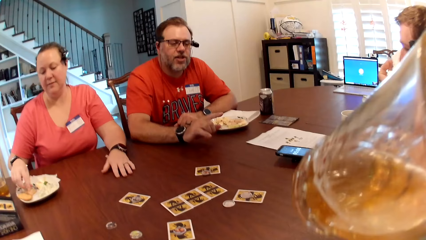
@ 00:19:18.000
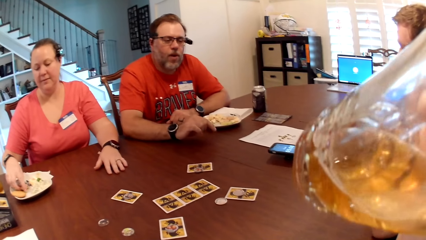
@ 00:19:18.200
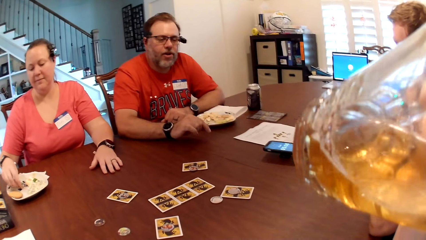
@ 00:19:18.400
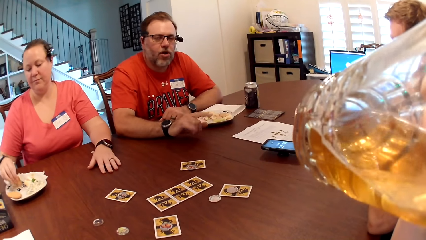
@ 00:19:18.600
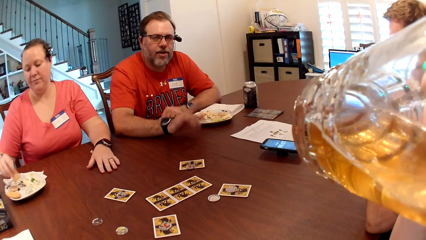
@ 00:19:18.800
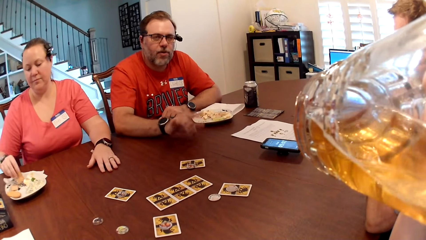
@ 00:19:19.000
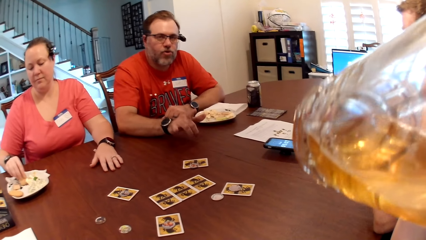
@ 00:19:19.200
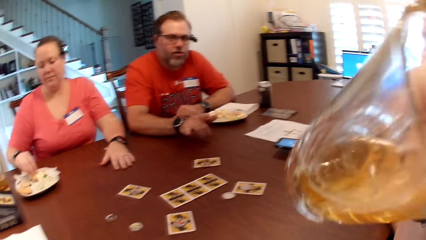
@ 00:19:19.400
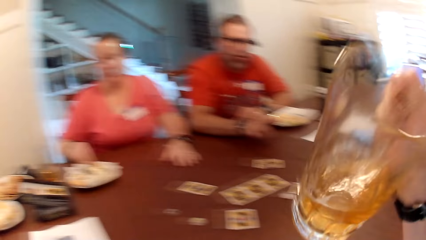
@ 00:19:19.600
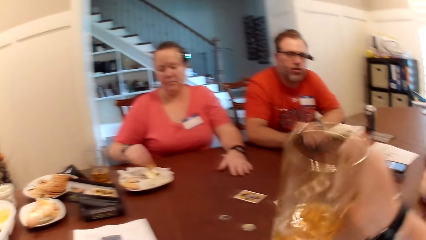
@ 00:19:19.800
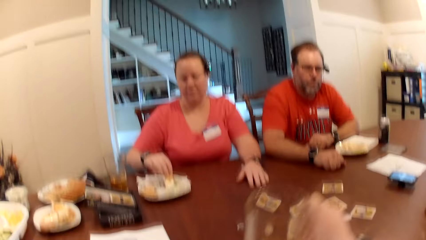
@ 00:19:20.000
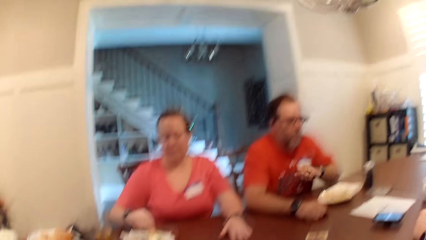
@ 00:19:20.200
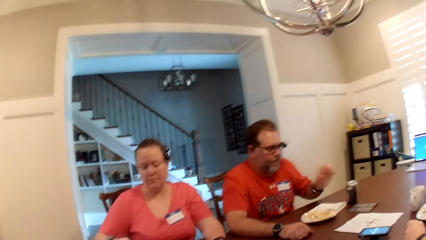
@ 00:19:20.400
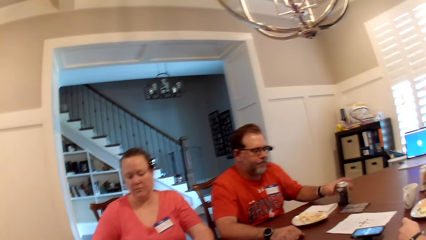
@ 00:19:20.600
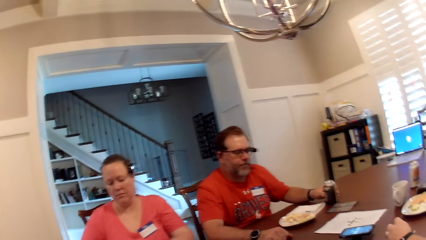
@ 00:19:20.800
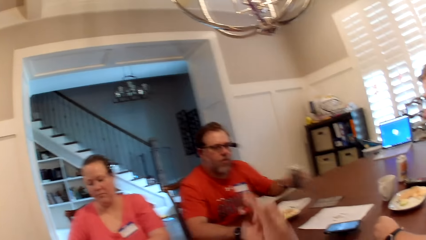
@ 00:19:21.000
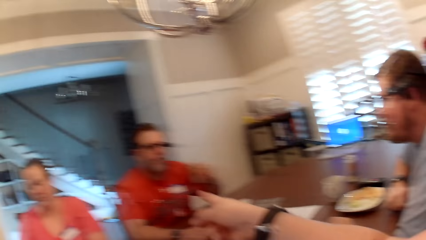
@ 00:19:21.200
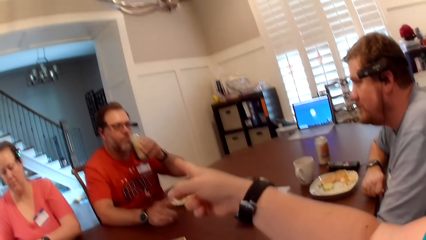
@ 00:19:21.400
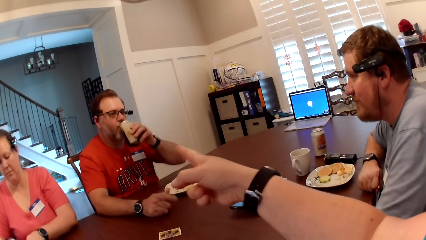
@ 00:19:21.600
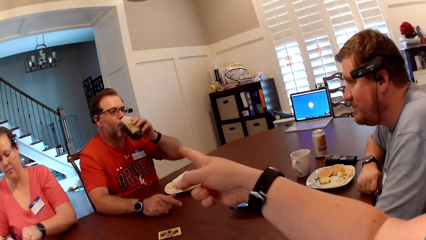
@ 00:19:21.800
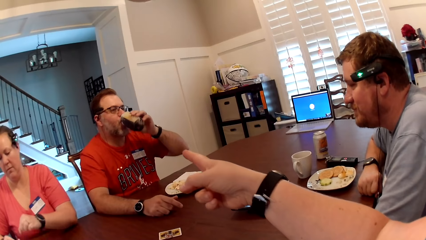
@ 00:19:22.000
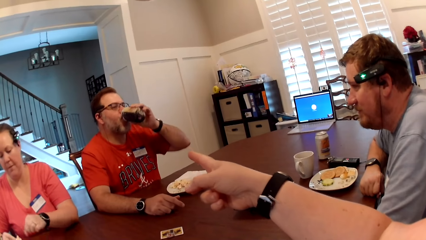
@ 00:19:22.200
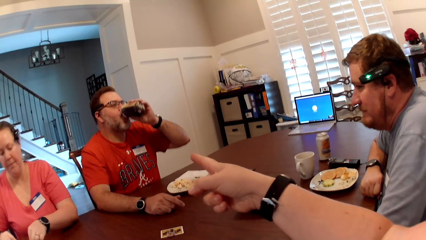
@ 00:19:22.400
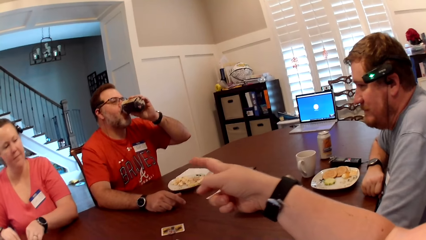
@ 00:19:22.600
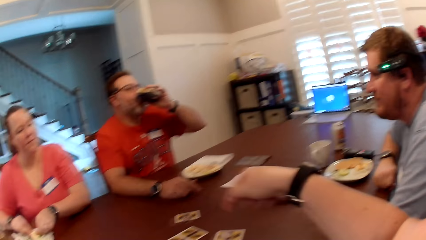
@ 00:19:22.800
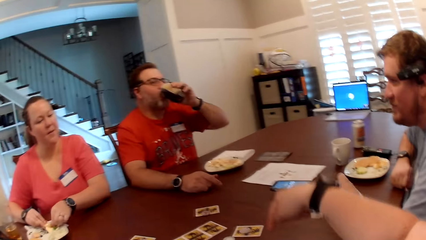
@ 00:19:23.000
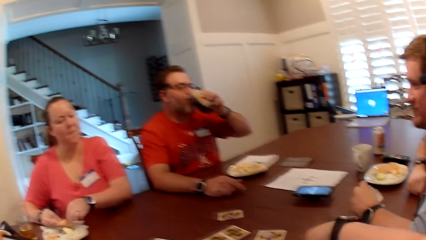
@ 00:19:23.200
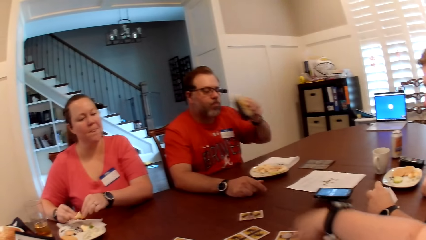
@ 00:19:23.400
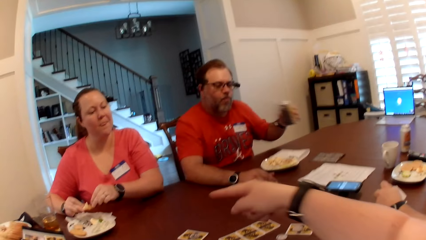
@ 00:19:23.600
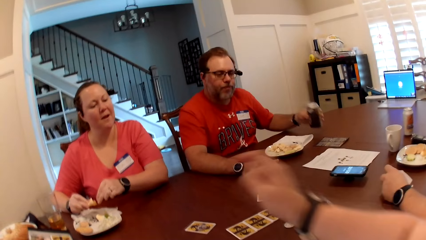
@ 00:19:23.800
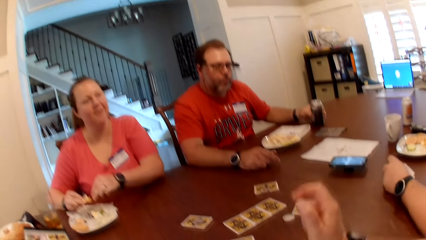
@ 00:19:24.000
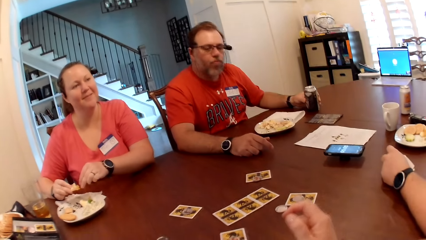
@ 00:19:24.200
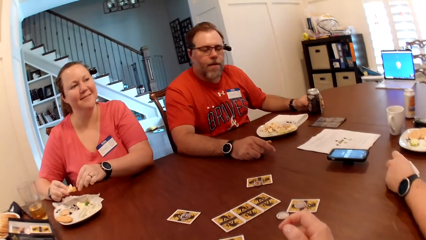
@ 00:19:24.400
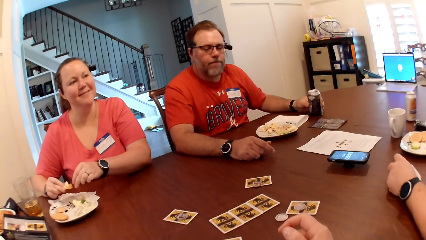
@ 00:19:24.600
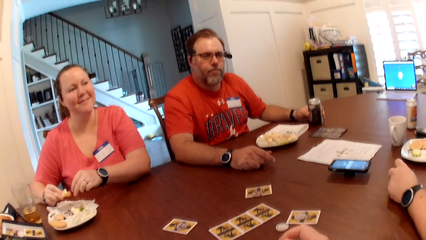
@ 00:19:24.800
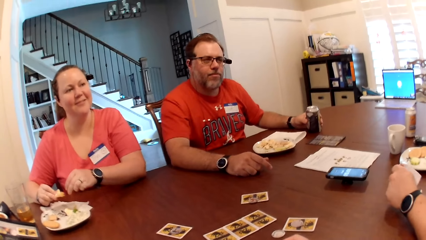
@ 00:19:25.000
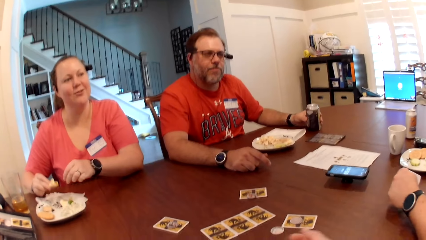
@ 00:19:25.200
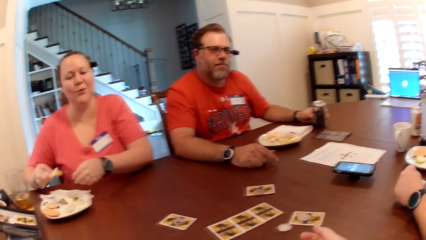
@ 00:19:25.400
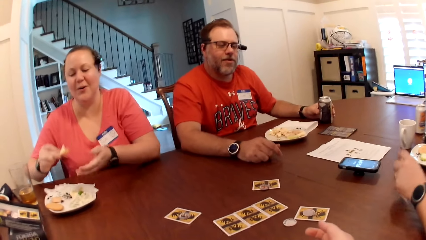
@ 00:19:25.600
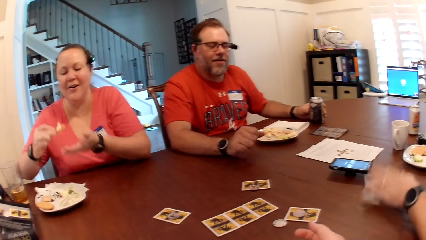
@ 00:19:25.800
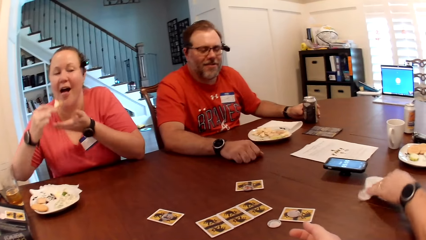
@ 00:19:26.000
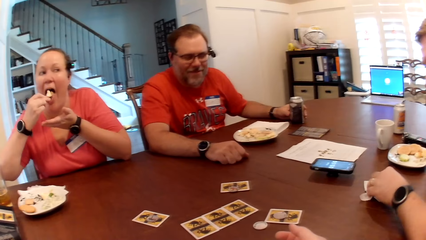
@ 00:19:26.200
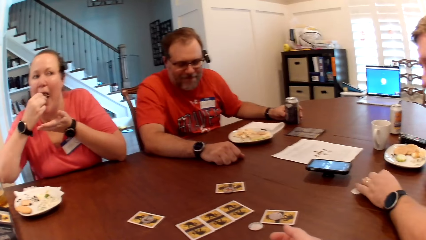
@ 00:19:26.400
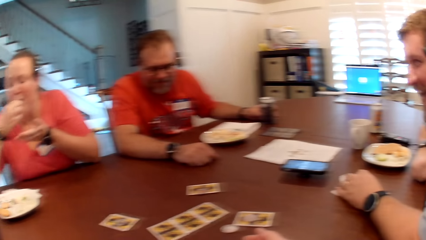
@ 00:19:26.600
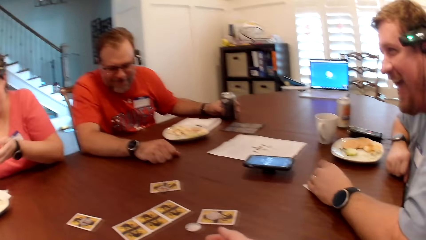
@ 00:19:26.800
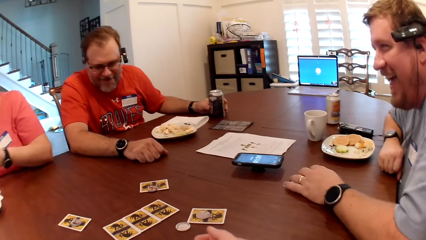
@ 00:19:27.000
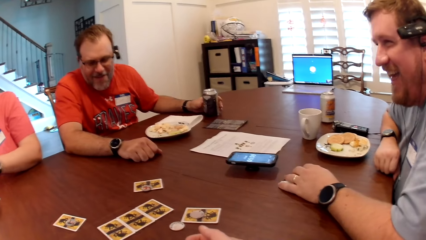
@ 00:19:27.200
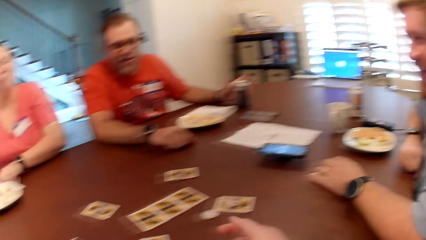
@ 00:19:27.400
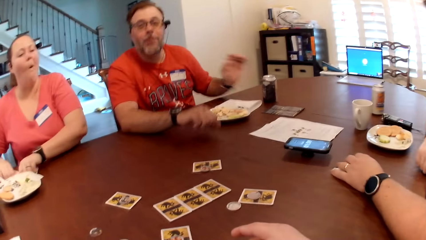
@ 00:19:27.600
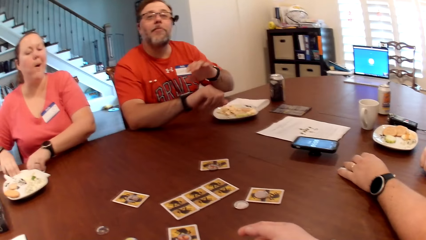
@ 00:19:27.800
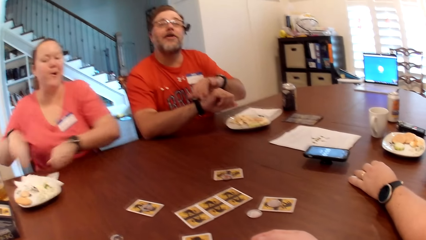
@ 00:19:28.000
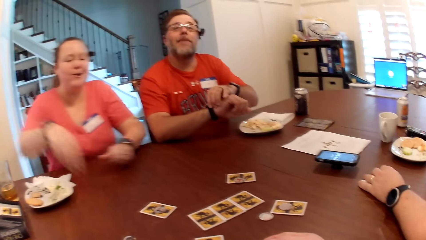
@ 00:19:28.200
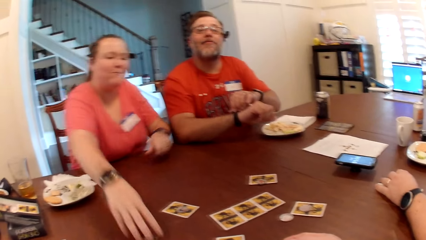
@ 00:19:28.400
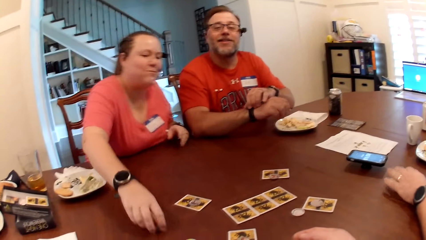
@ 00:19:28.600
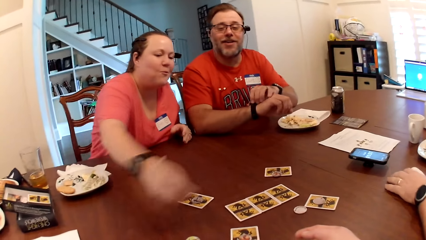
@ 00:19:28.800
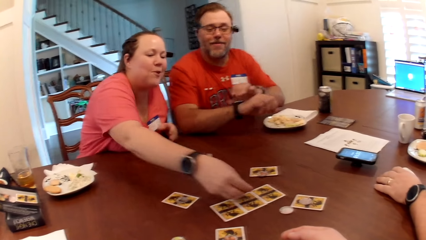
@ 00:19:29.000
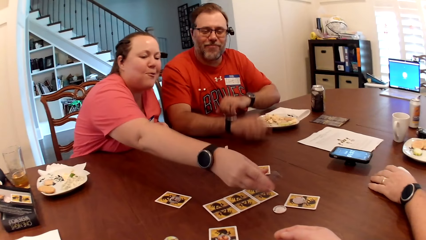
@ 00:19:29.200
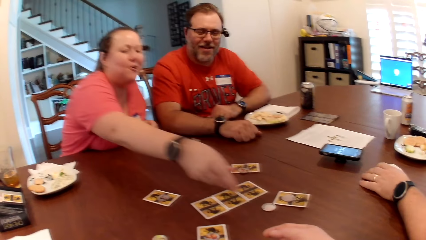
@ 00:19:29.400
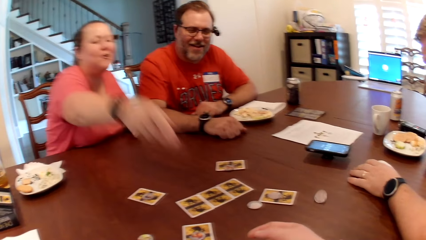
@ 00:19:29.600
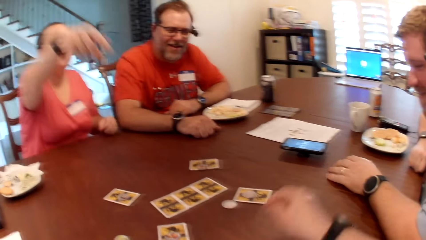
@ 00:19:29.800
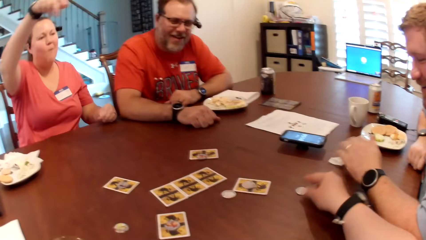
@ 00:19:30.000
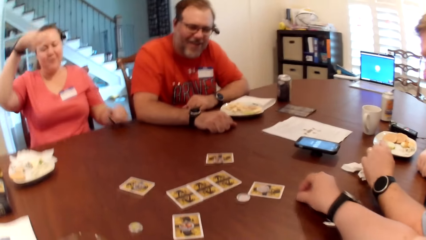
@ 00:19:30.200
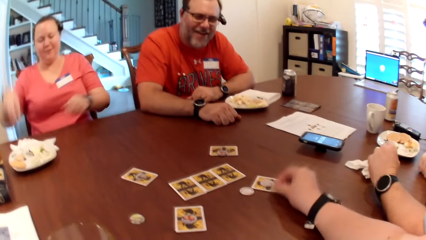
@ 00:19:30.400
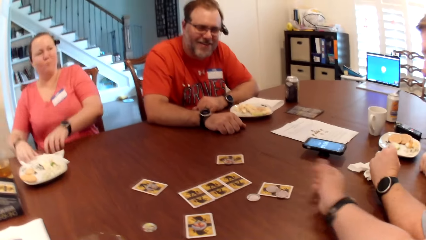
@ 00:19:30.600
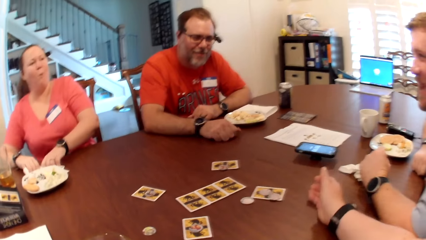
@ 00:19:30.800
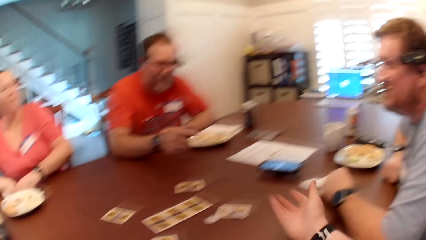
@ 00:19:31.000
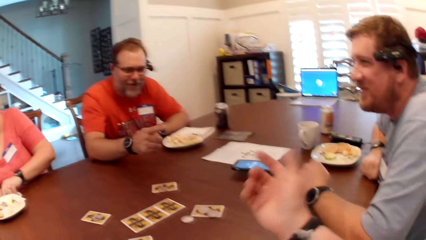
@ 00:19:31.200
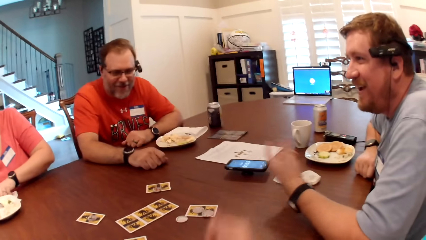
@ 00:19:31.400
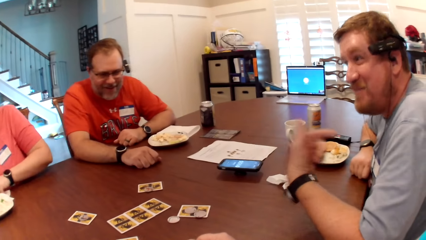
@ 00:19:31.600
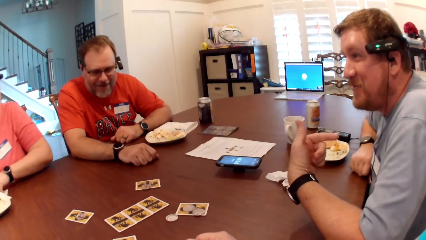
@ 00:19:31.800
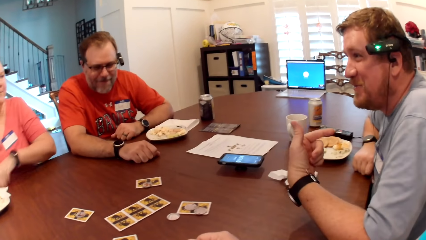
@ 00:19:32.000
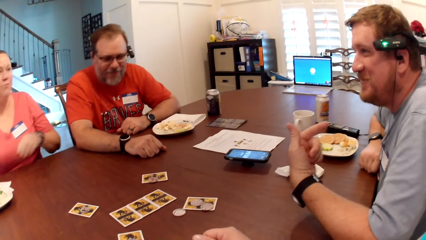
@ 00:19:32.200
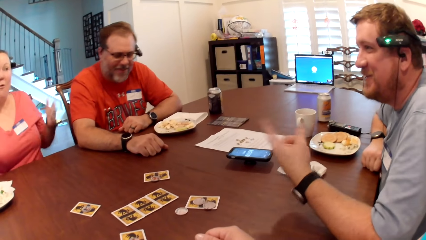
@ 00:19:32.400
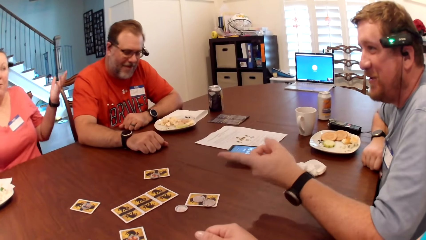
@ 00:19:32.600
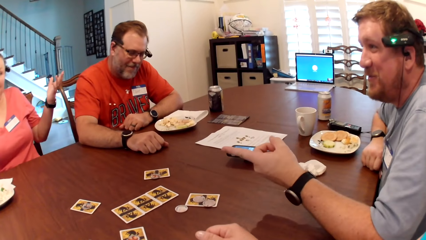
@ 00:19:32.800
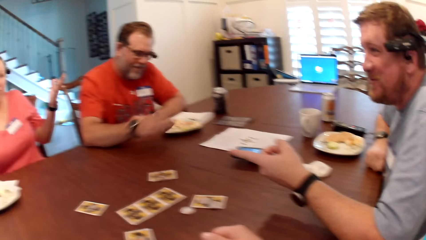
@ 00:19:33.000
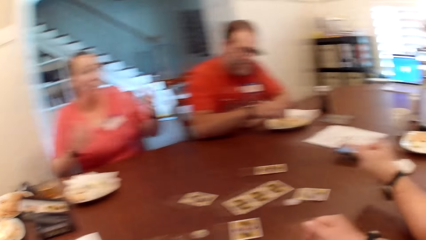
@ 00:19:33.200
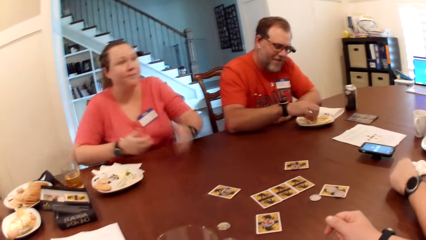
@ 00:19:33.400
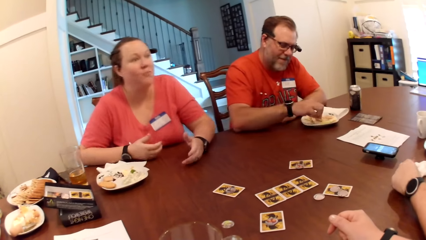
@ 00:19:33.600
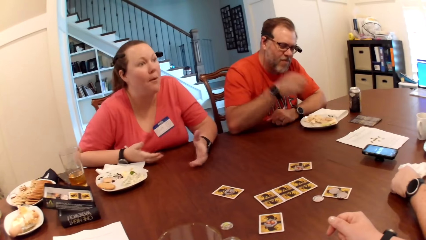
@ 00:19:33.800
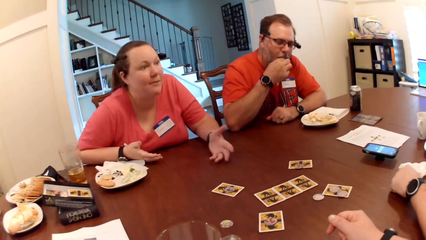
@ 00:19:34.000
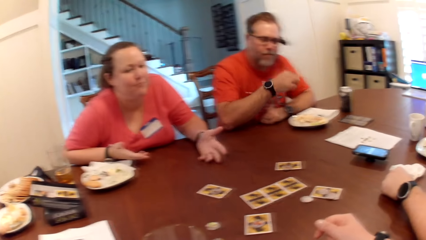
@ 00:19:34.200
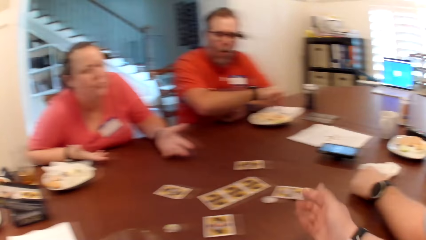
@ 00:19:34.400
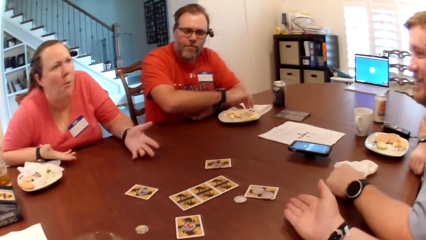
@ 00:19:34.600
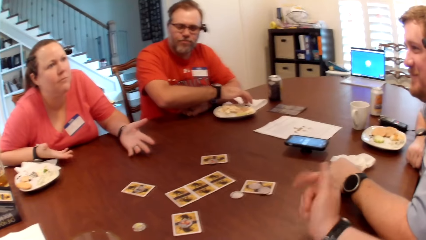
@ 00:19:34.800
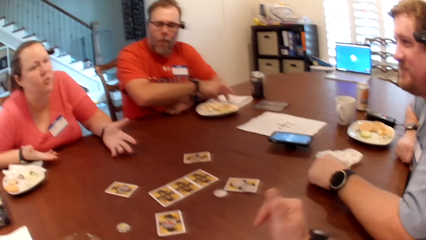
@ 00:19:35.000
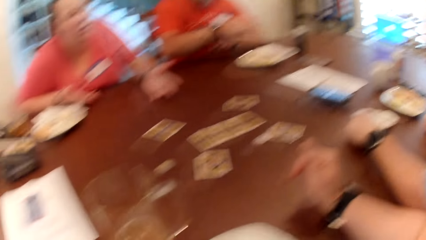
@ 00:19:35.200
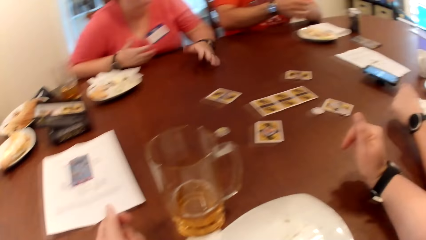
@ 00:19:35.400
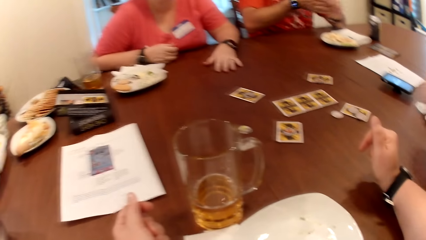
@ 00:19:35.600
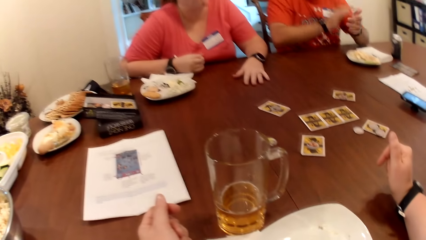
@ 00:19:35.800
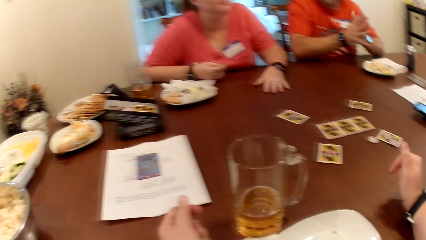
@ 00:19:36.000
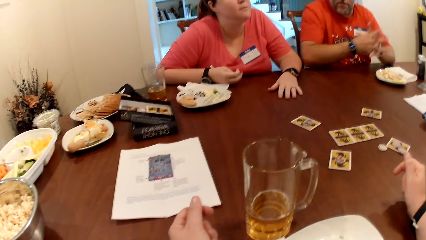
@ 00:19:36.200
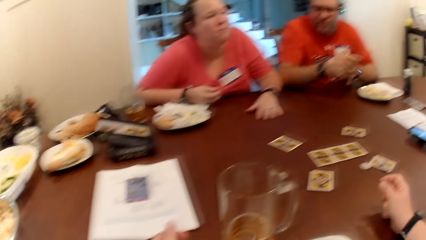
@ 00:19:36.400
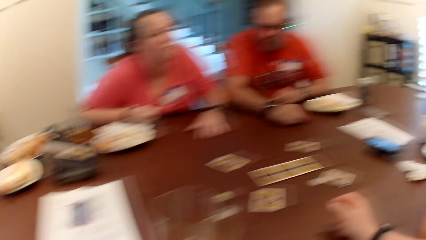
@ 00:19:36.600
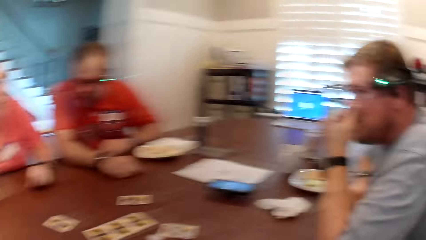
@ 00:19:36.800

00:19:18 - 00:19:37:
The camera wearer puts the cup on the table. The man picks up a can drink from the table with his left hand. The man drinks from the can drink in his left hand. The camera wearer points at a person. The man places the can drink on the table with his left hand. The camera wearer talks to a girl. The woman eats fruit salad from the plate with her right hand. The woman wipes her hands with the serviette on the table. The woman picks up a token from the table with her right hand and rolls the token around the cards on the table with her right hand. The camera wearer picks up the token from the table with her right hand and places the token on a card on the table with her right hand. The woman wipes her hands with the serviette on the table. The camera wearer looks around. The man eats fruit salad from the plate with his right hand. The camera wearer converses with the woman, the man and another man. The first man wipes his right hand with the serviette on the table. The first man rubs off his hands.
